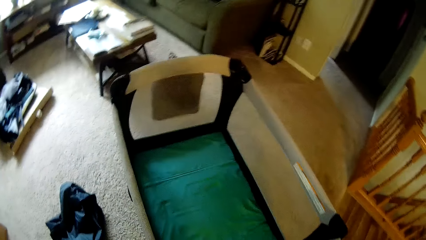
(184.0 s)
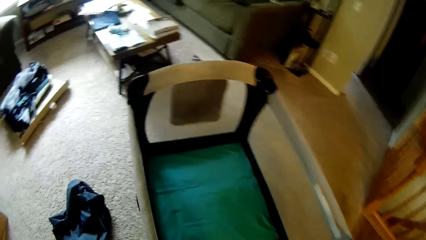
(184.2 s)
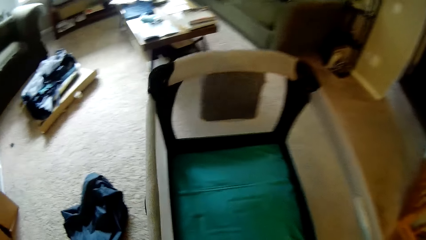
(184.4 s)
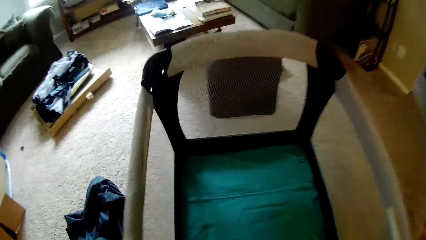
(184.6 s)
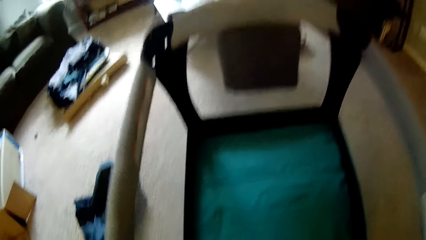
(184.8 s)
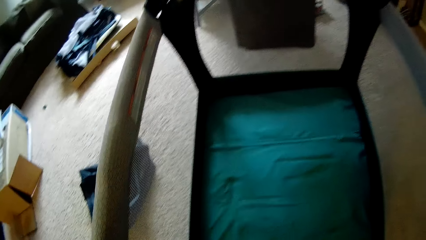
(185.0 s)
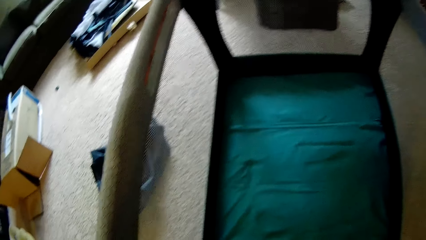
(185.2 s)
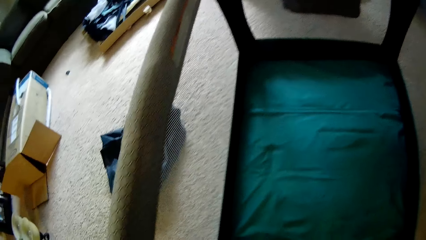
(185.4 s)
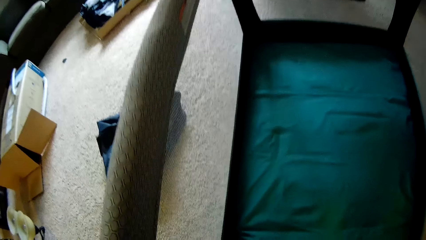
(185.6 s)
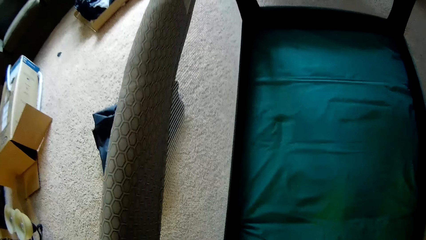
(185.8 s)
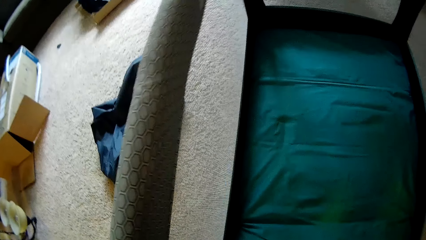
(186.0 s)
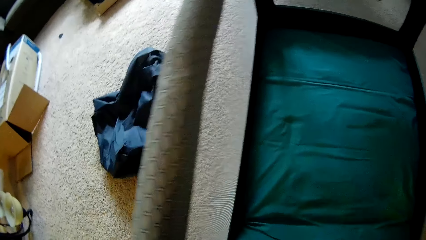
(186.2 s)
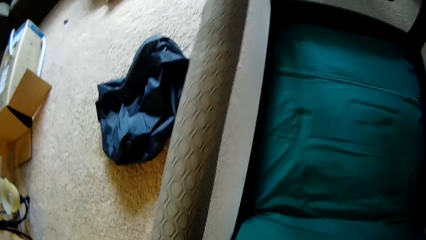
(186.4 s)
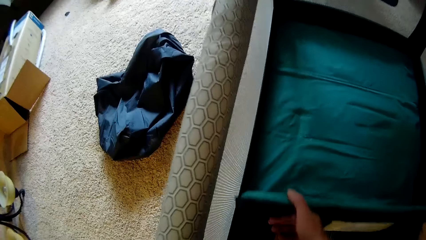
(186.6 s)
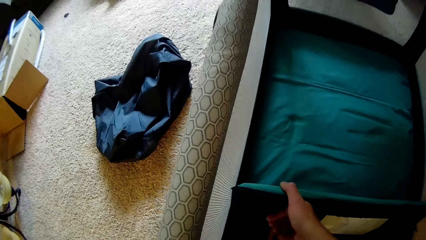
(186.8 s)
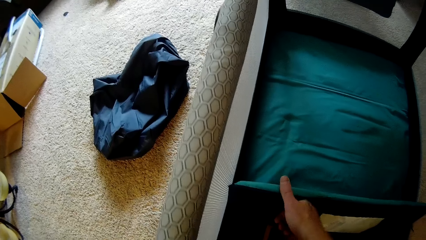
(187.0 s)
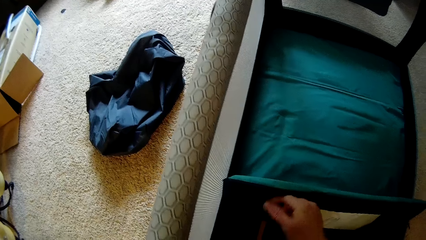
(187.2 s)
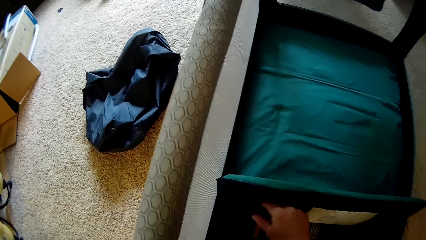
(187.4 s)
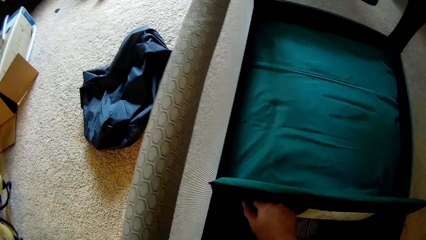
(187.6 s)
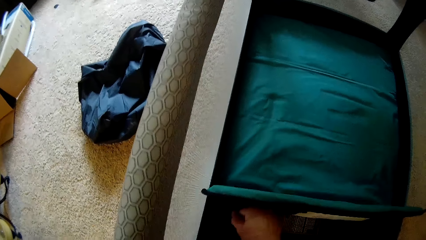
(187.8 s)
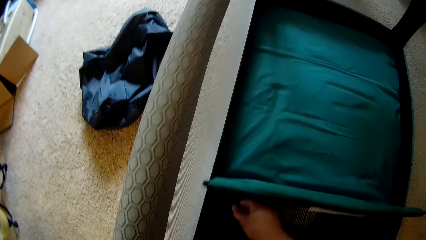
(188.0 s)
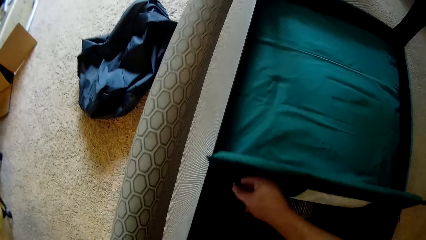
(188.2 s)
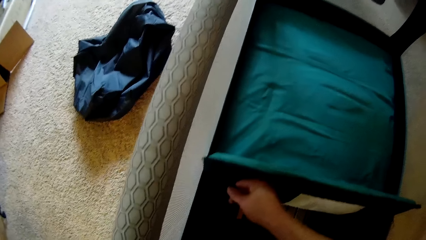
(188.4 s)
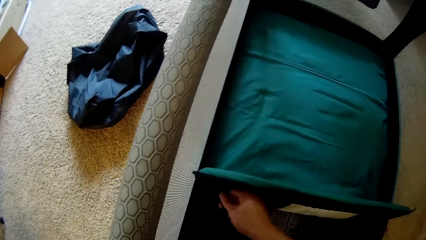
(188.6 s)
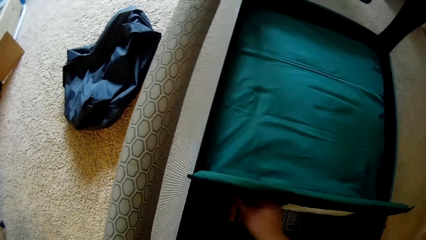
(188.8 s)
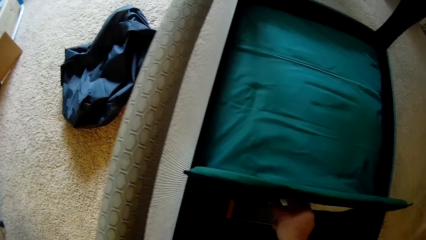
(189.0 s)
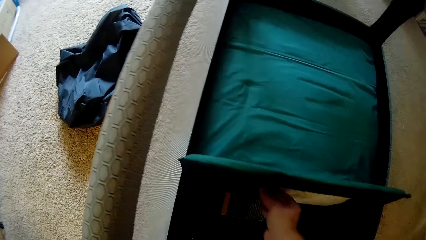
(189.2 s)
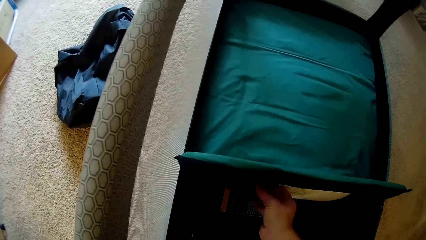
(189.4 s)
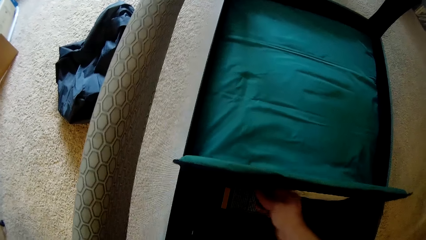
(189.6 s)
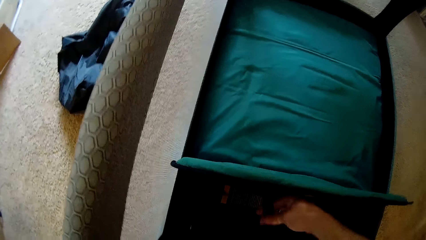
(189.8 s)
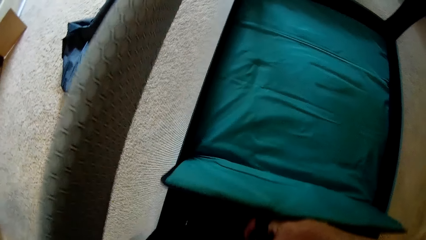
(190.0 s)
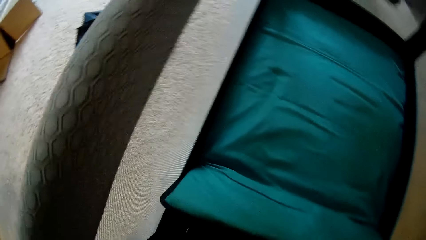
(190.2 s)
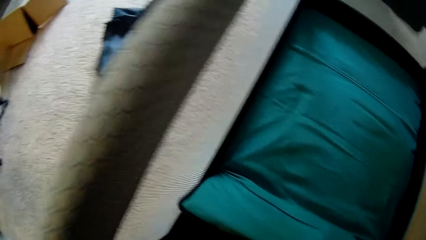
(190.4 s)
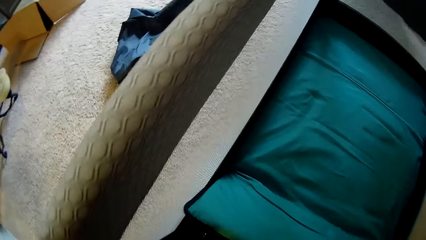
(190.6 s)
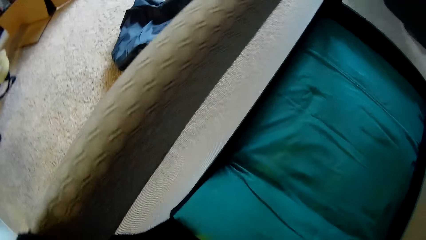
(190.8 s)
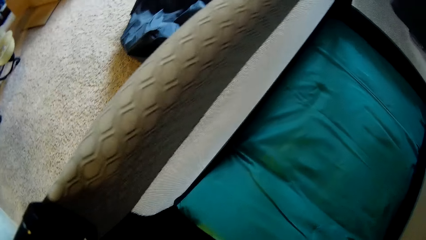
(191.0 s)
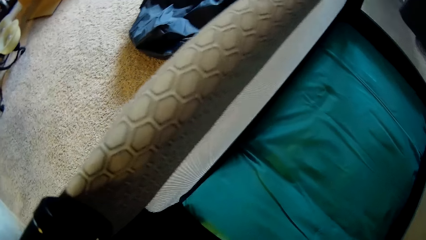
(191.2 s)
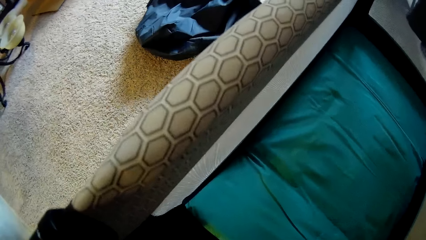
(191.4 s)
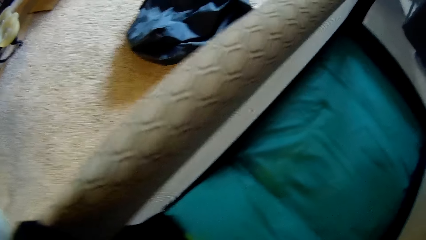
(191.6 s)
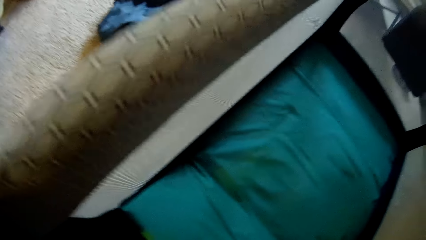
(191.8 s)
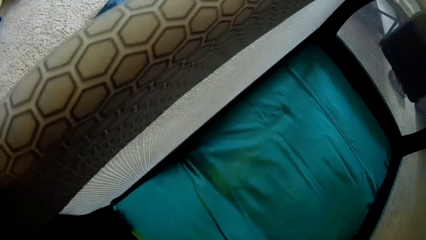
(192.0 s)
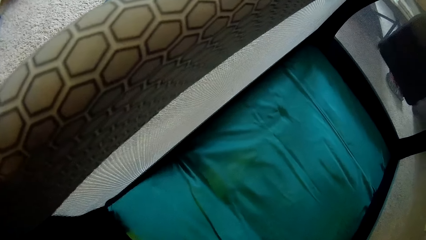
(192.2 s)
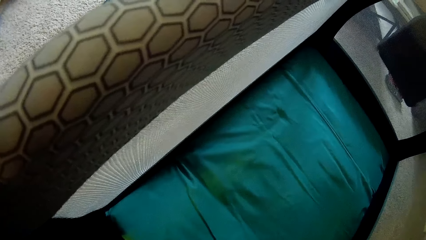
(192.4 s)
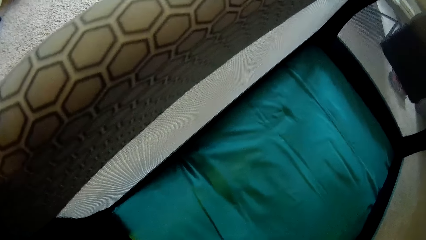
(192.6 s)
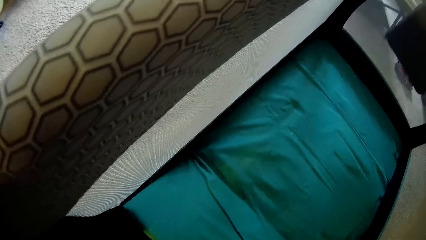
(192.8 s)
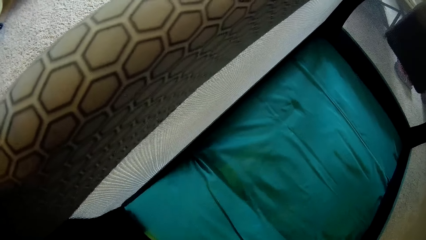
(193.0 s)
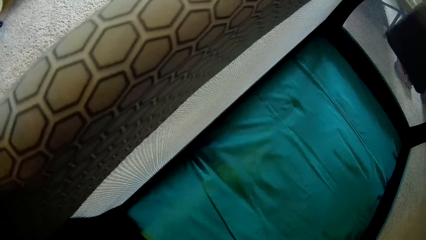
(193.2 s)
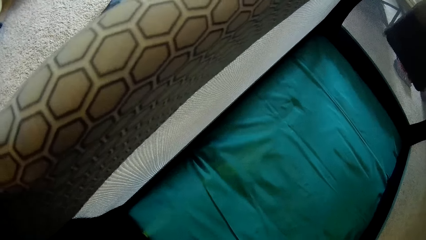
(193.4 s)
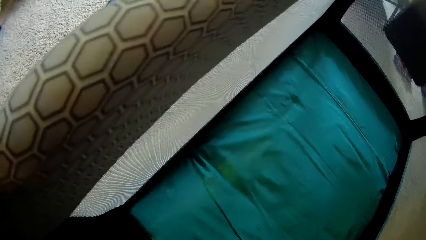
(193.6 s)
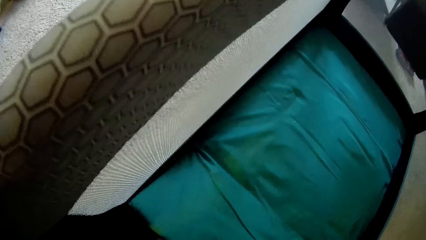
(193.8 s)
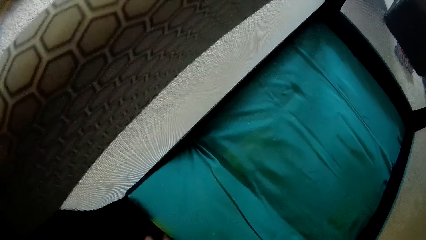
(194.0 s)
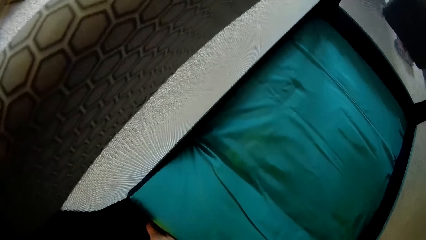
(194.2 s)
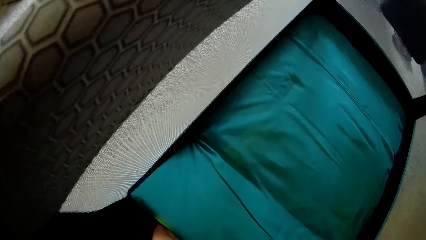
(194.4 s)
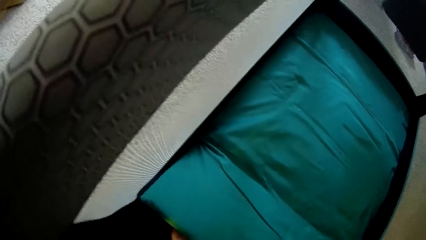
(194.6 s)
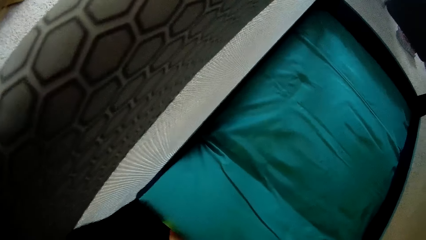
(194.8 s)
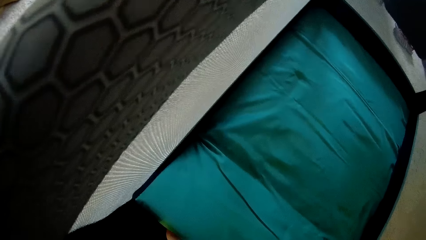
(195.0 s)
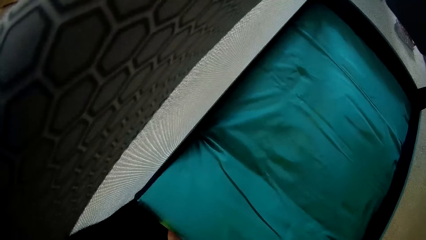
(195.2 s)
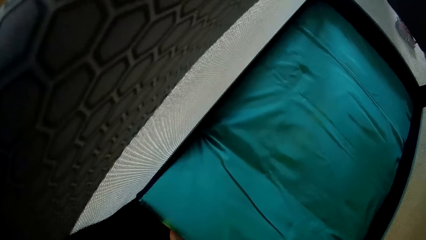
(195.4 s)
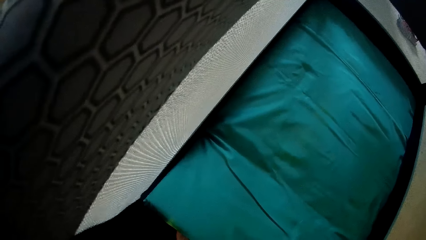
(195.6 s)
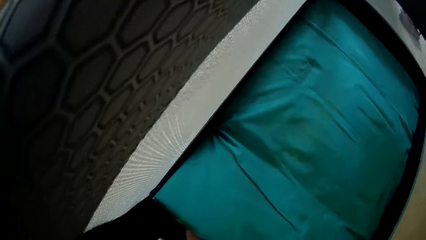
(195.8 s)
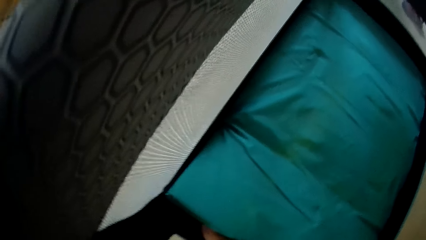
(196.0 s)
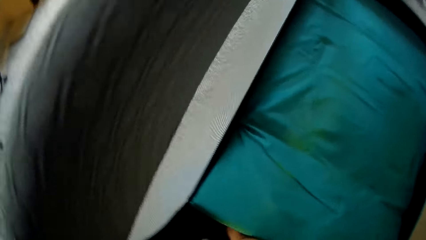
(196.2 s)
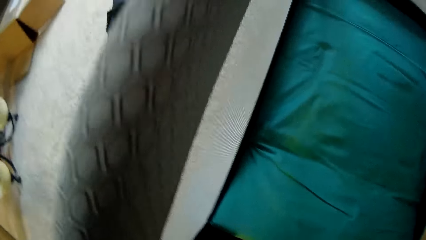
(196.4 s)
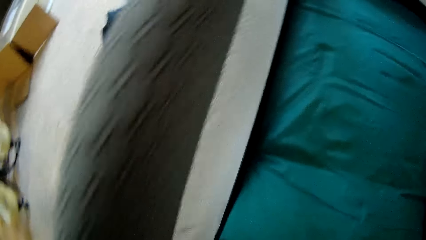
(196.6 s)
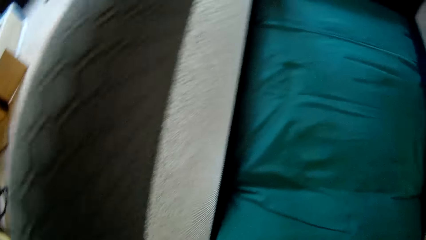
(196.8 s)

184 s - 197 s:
The camera wearer lifts the other edge of the mattress with his right hand. He unlatches the fastener under the mattress with his right hand. He straightens the mattress.

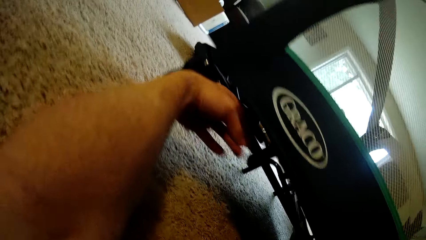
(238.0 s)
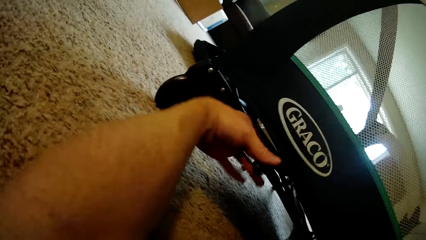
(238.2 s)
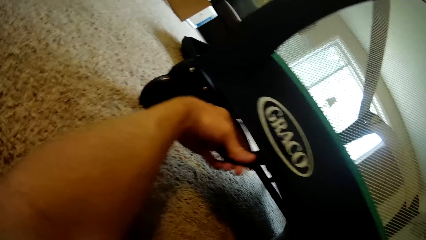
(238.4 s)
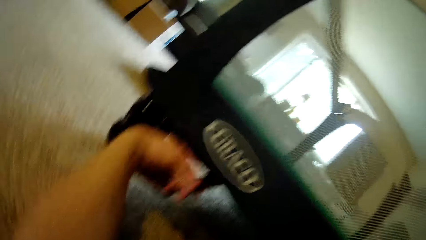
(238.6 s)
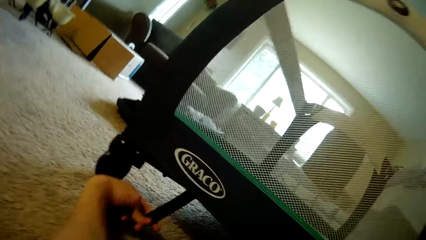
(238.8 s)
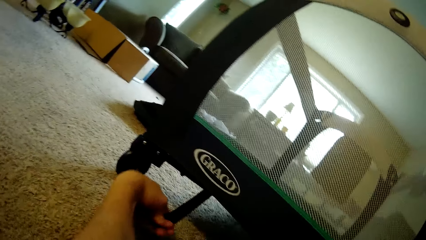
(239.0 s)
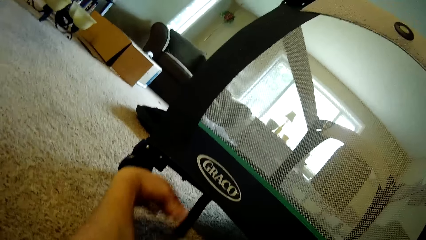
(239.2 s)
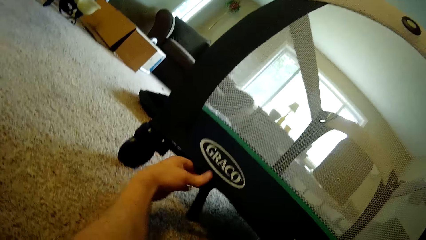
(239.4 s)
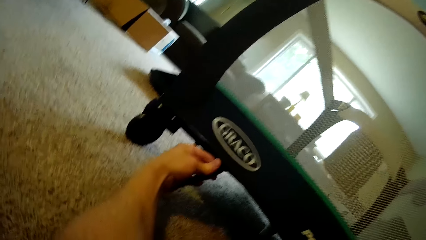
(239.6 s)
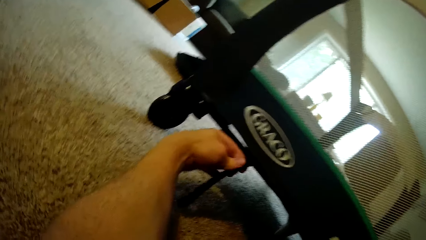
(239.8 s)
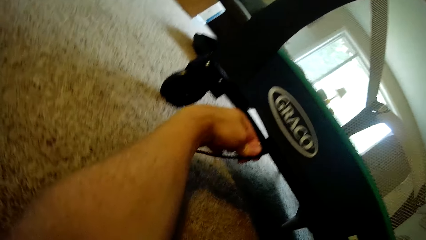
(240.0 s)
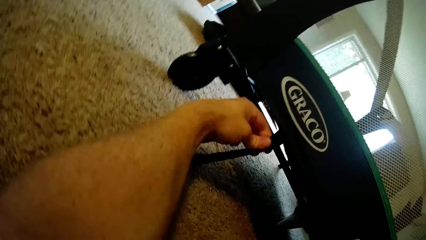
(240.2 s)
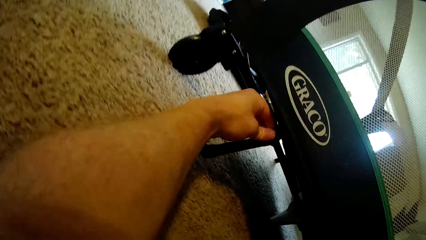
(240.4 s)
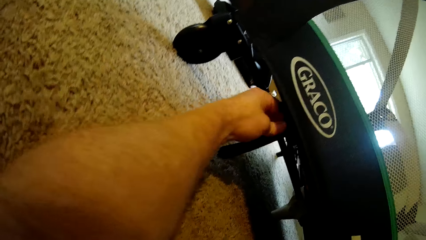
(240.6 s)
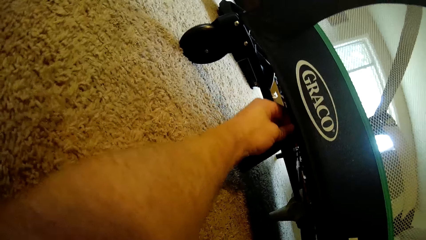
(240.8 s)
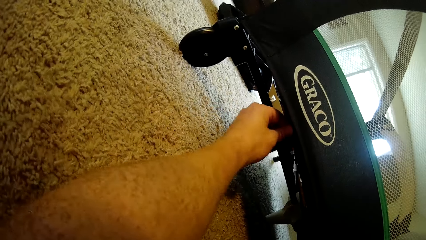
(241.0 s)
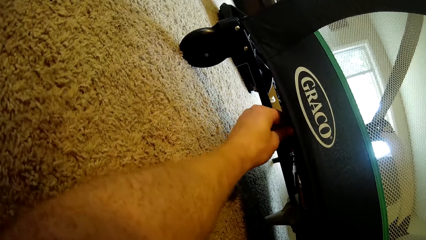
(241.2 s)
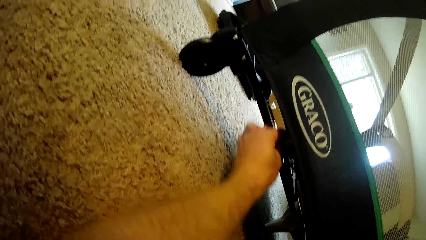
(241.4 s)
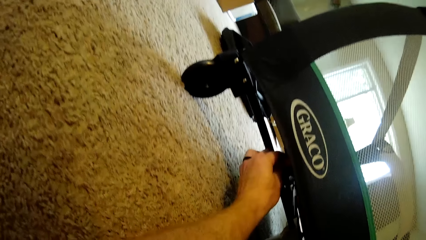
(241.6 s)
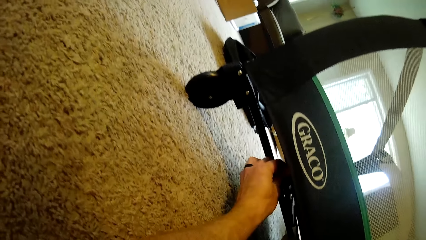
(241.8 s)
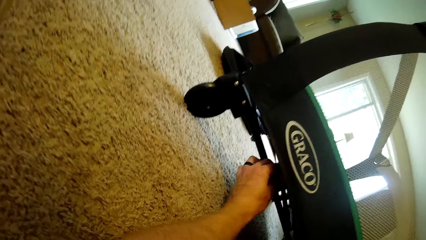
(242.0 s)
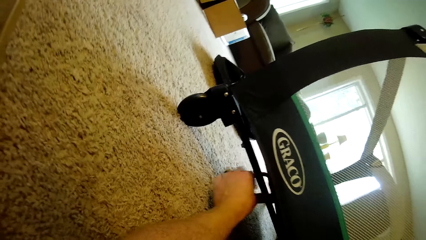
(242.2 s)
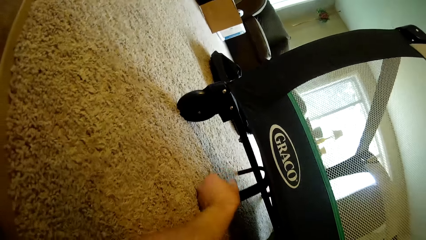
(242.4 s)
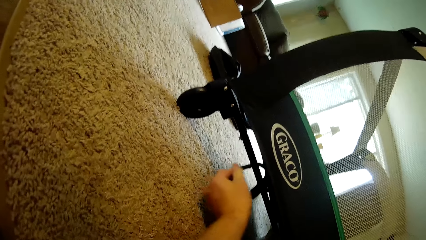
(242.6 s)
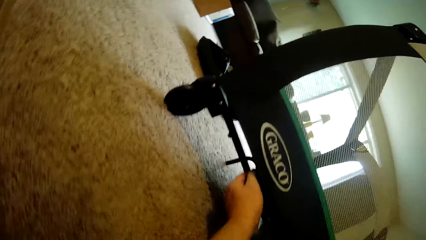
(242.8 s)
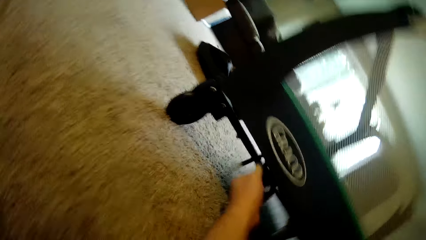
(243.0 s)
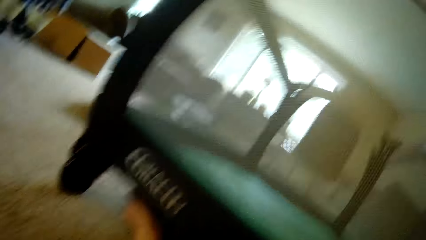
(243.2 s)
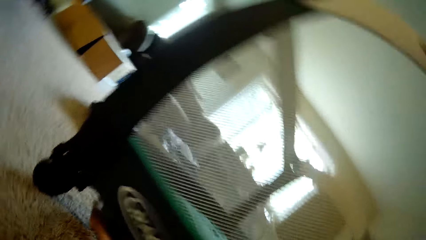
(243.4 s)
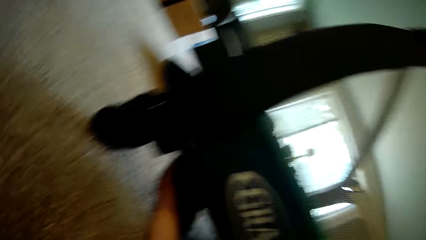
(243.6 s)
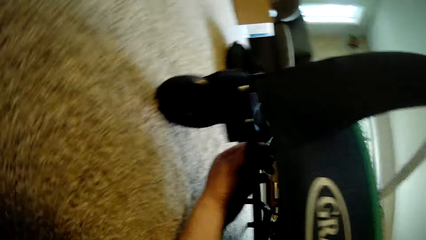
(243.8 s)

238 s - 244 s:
The camera wearer latches a fastener under the playpen with his left hand.
